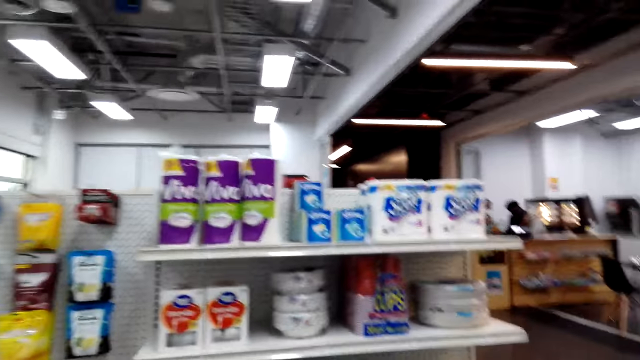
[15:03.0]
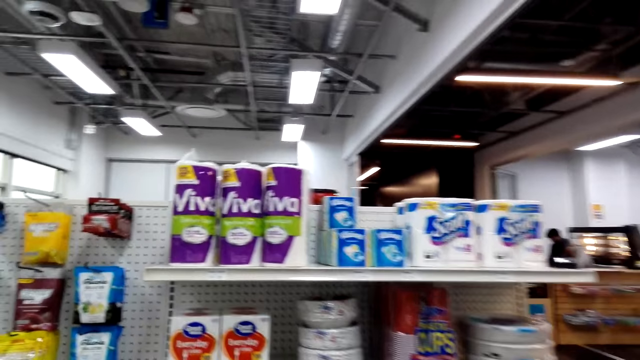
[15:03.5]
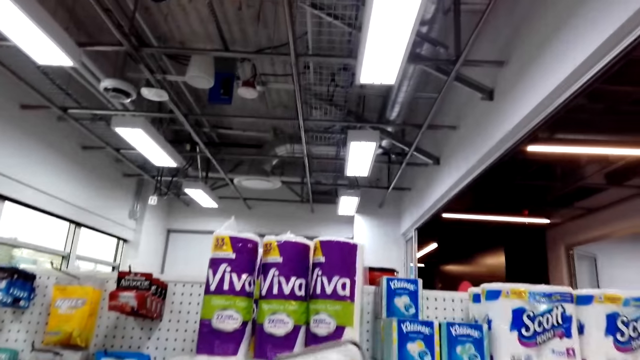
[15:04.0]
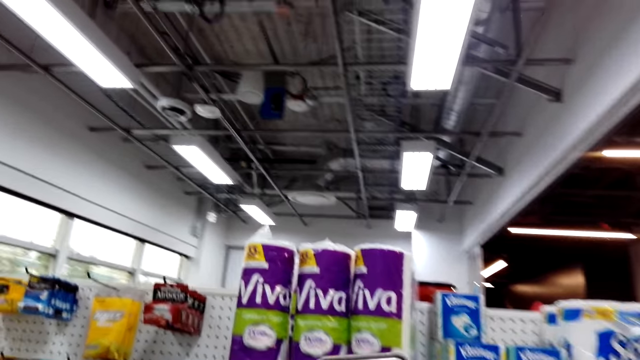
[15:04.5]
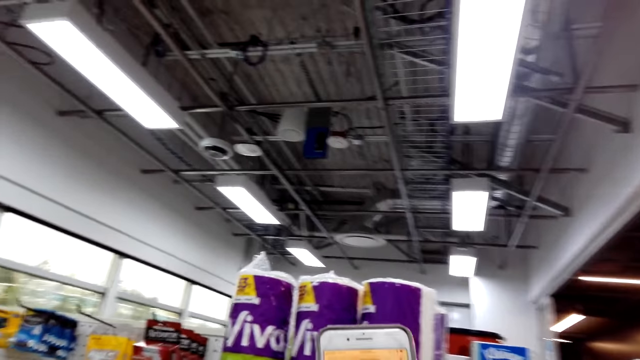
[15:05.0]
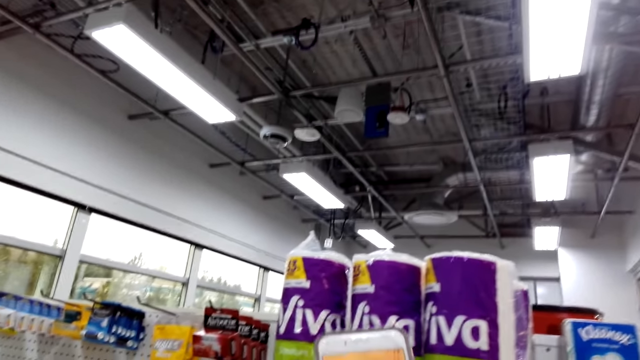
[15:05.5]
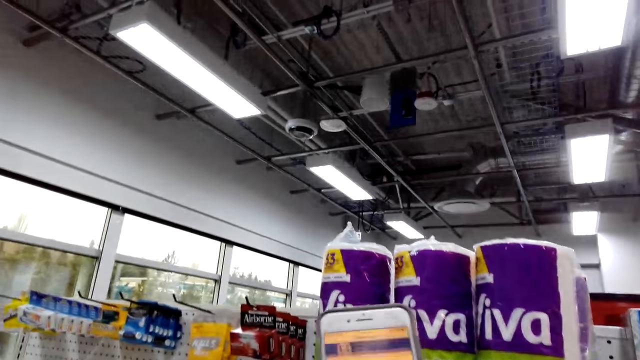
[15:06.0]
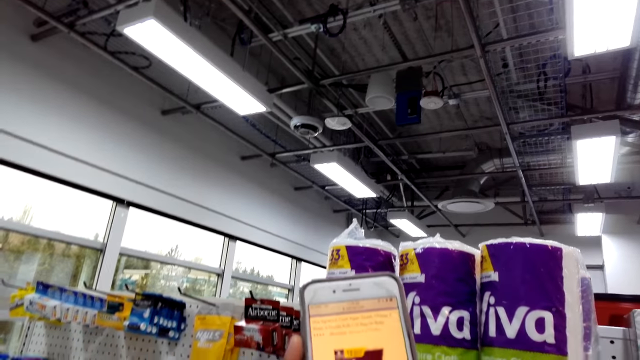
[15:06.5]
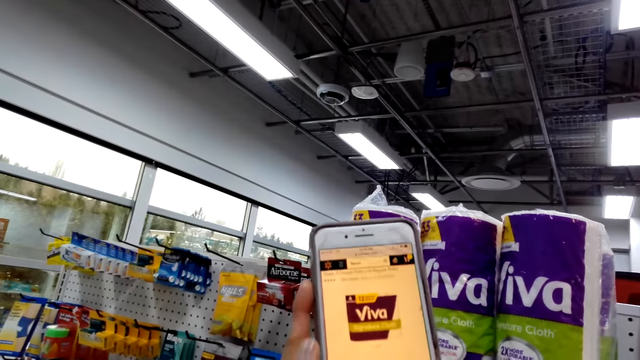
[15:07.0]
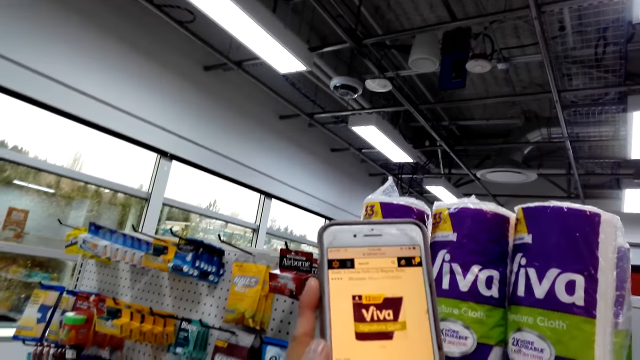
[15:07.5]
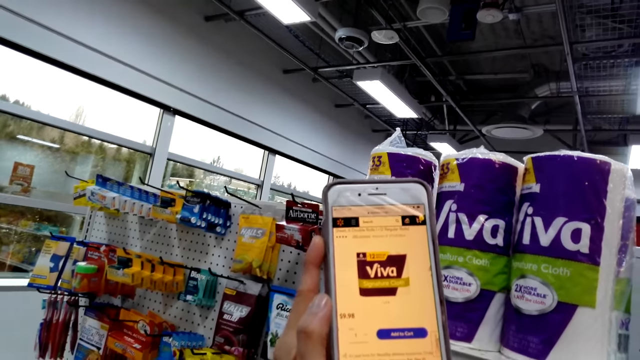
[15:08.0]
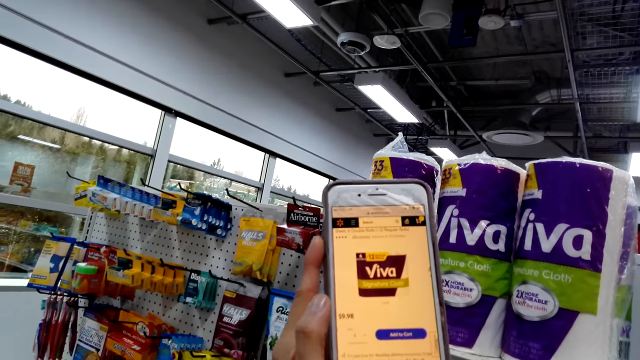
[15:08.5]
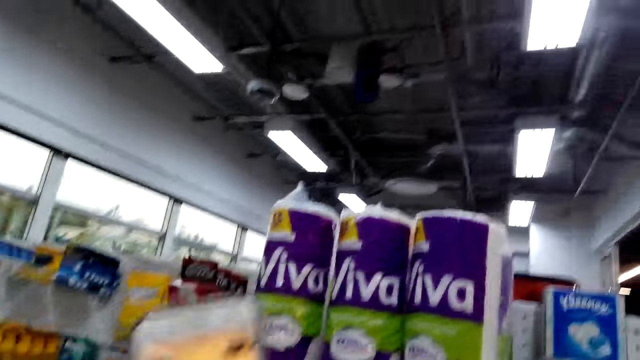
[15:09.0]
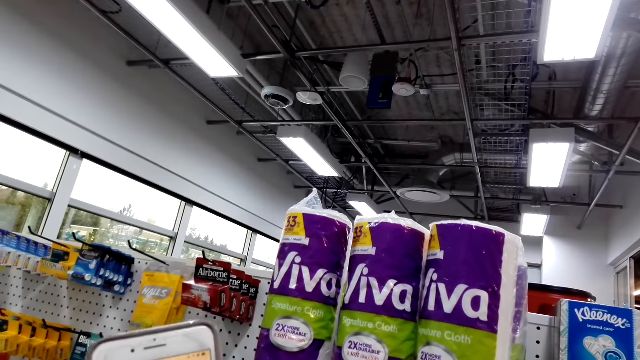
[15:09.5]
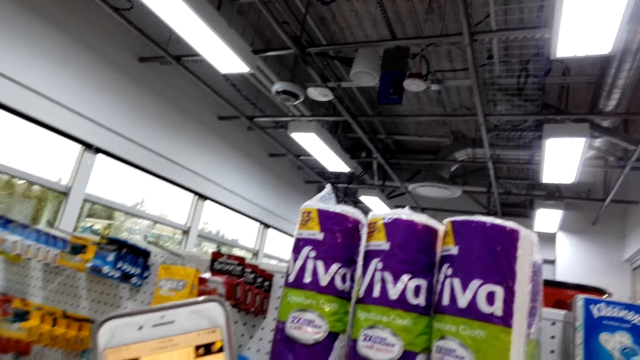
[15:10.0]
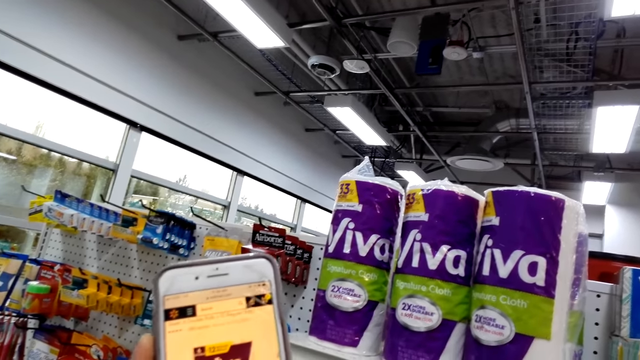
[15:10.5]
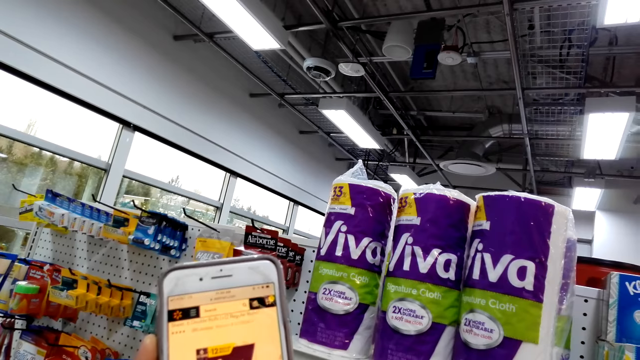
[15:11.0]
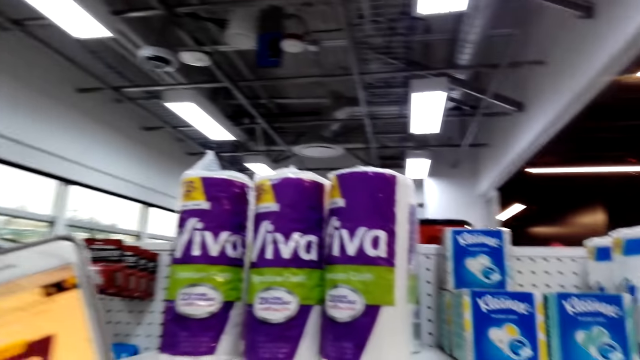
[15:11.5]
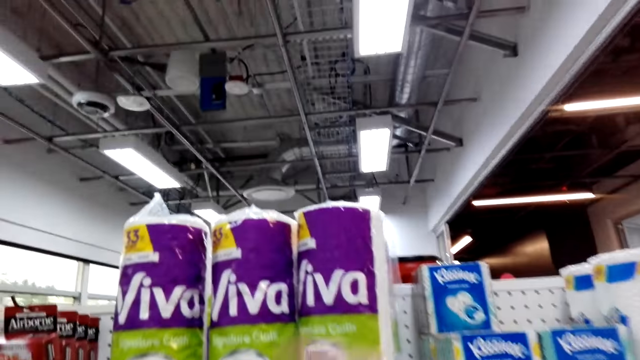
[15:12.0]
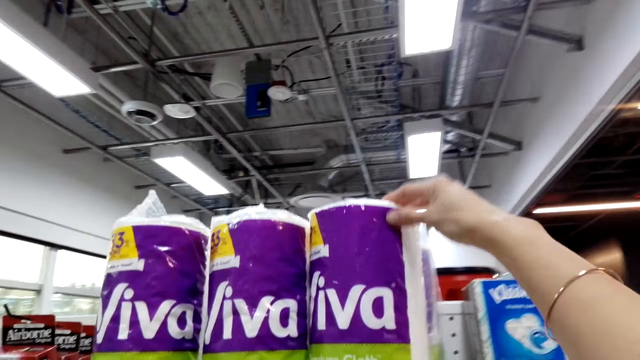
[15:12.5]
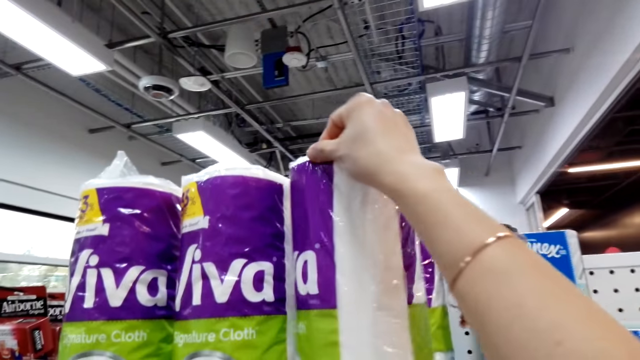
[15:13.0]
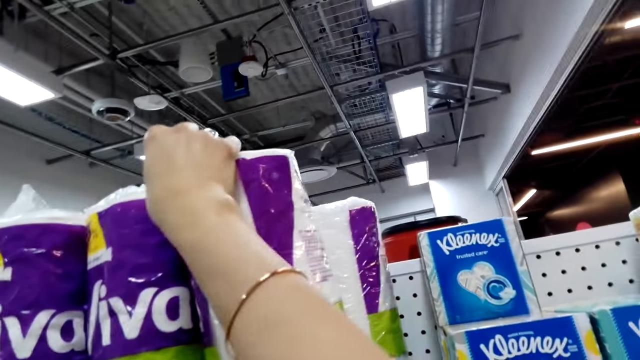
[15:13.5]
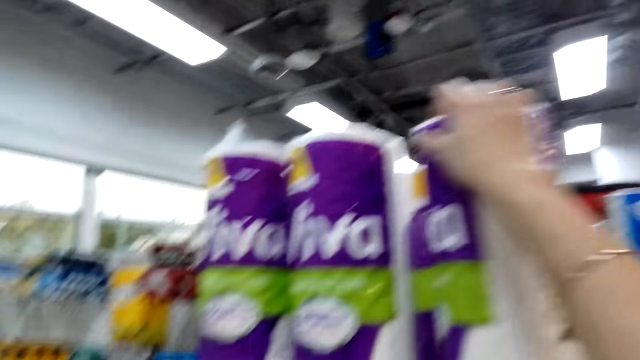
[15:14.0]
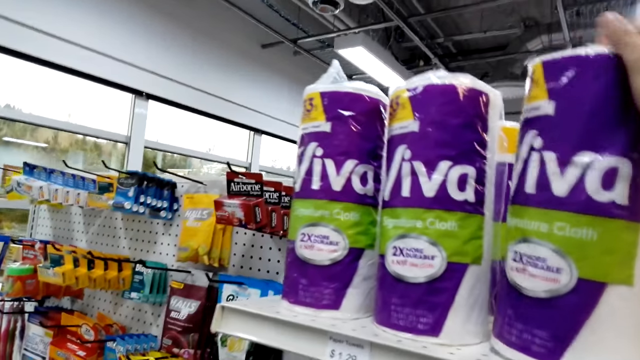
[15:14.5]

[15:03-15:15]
The camera wearer moves around the shop. They scroll the pictures on the phone. They grab Viva. They touch the packet of Viva from the shelf.

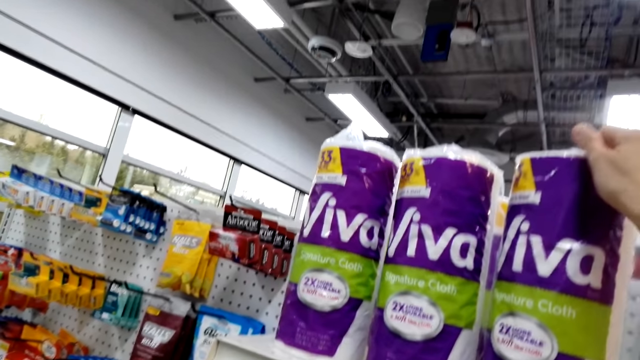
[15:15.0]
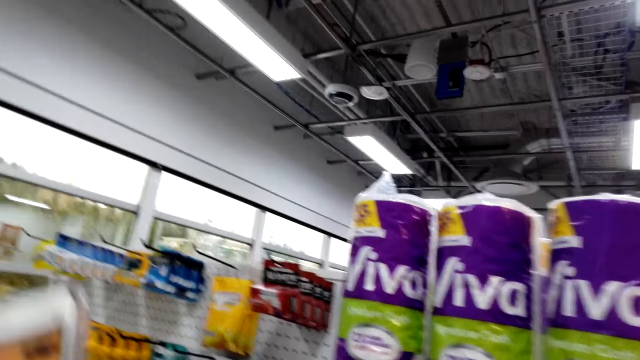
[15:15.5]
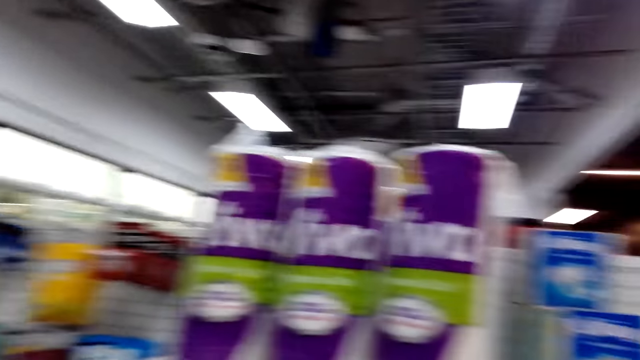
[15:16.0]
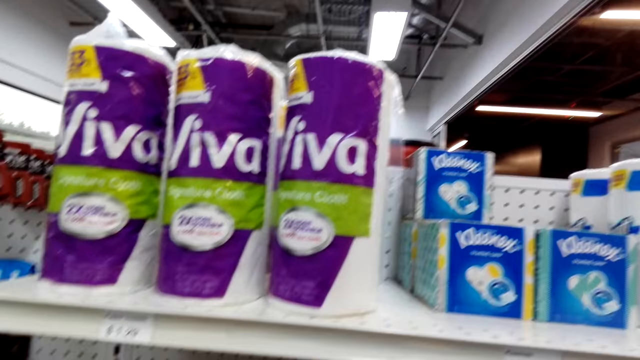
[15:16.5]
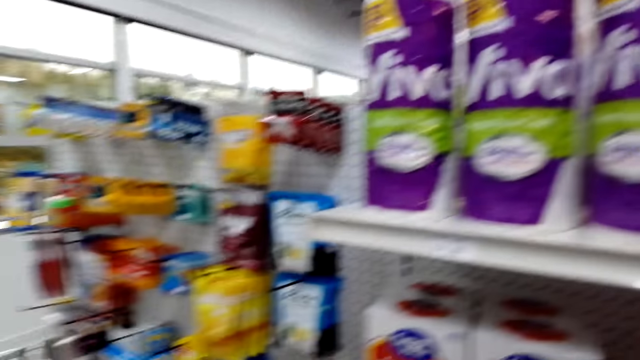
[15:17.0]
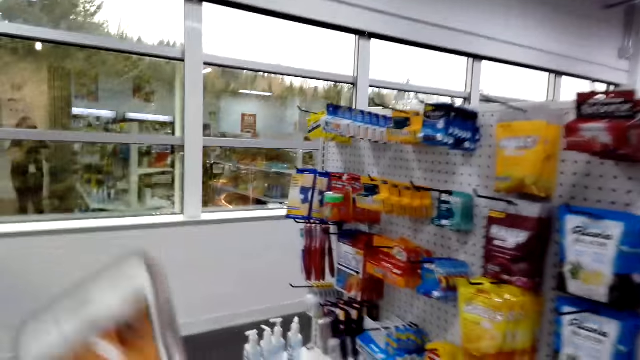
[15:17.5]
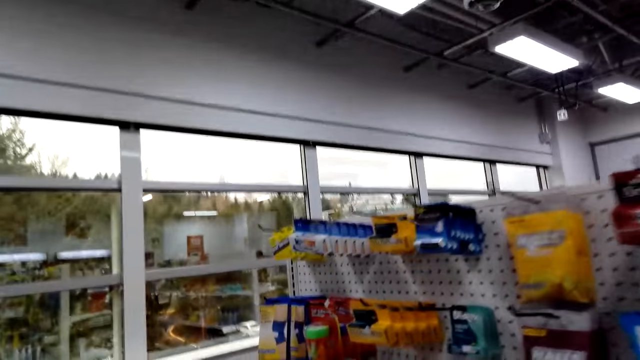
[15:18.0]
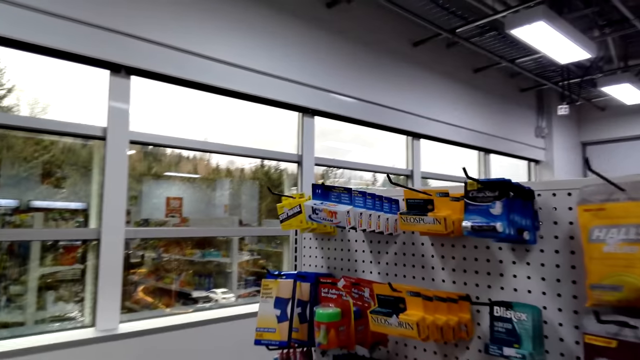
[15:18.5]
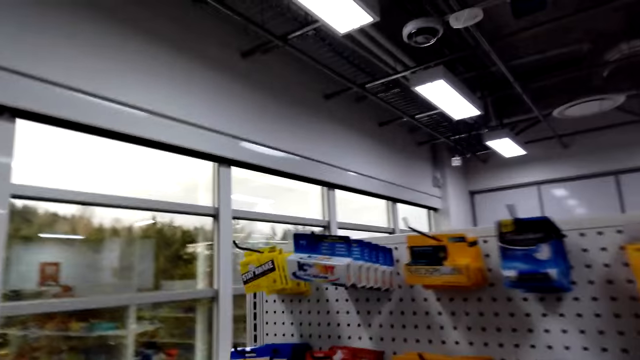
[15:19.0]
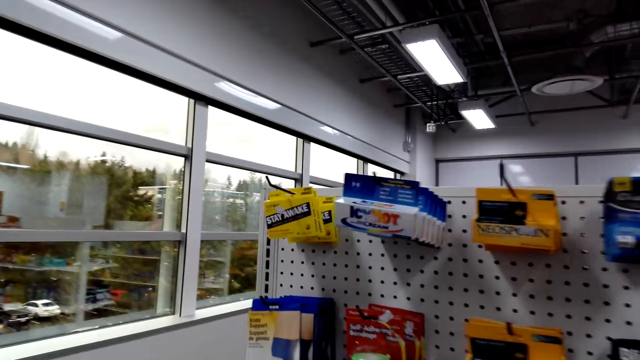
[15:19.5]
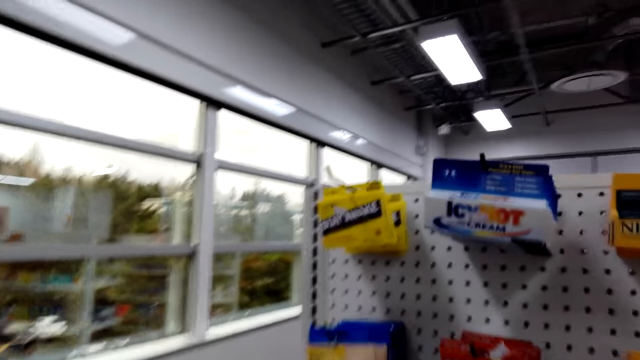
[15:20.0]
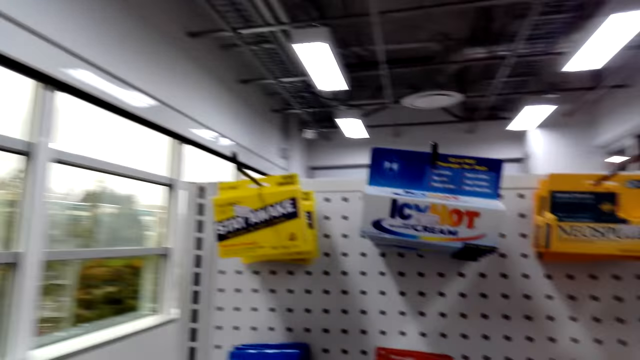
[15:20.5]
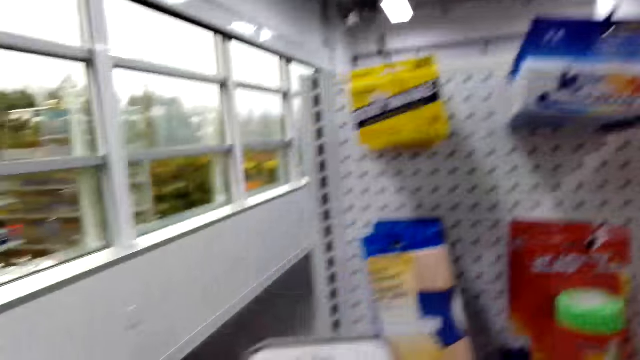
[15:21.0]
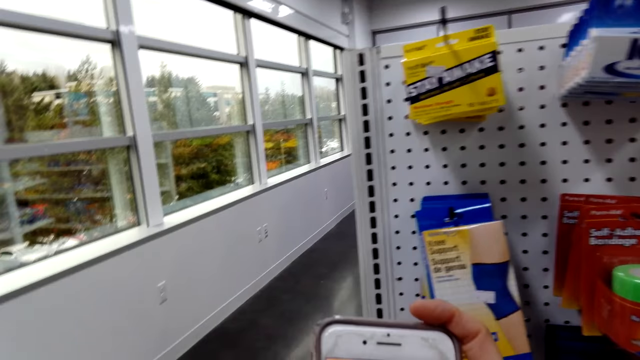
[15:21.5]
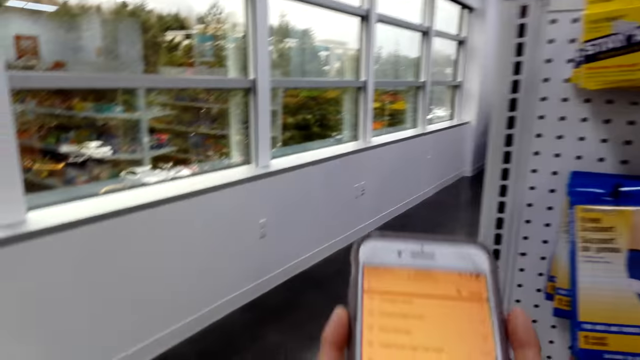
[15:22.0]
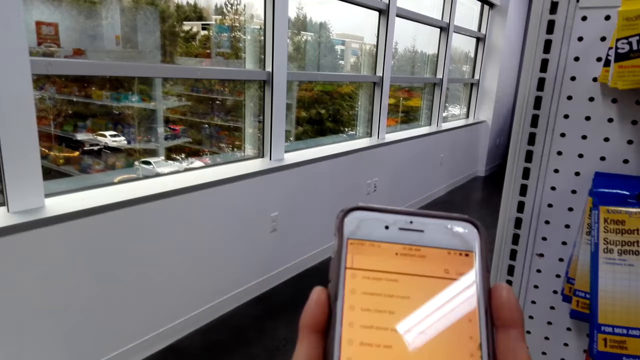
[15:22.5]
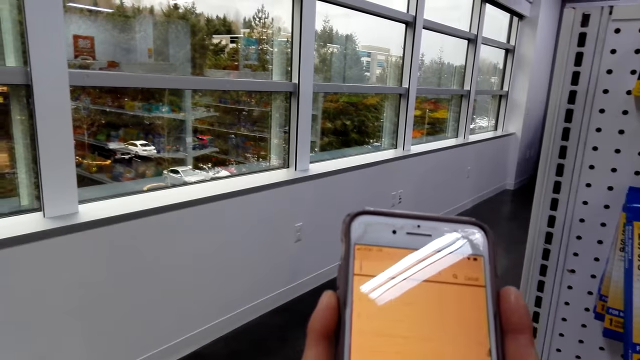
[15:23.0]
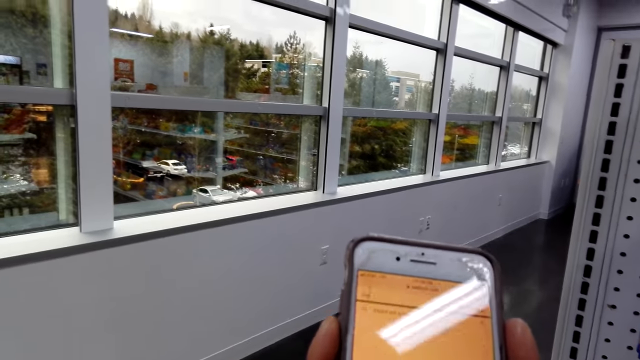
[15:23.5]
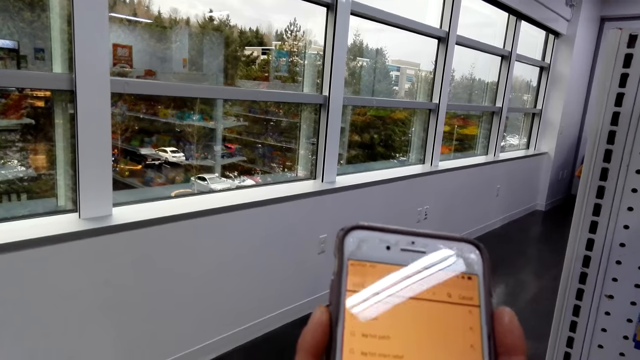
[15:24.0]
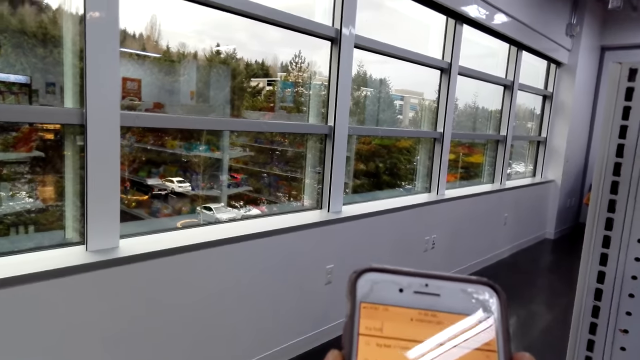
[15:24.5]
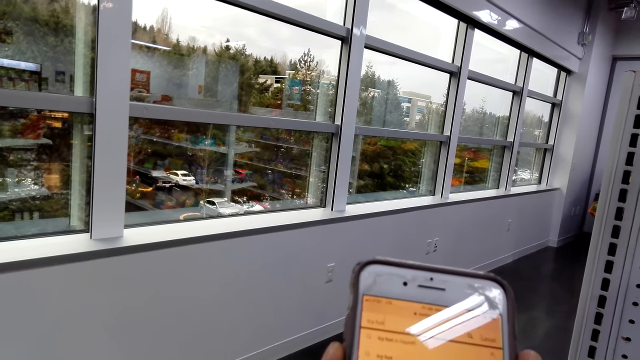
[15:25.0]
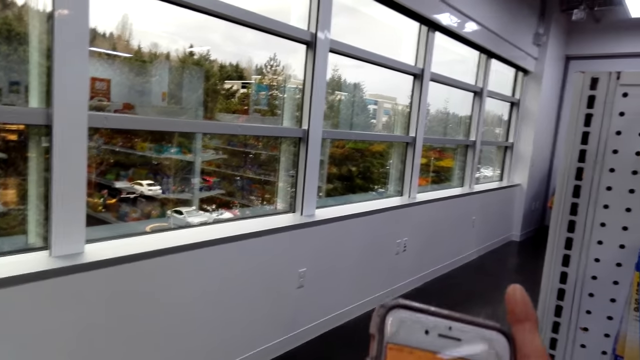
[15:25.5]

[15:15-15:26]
The camera wearer speaks. They move around the shop. They scroll the pictures on the phone.
